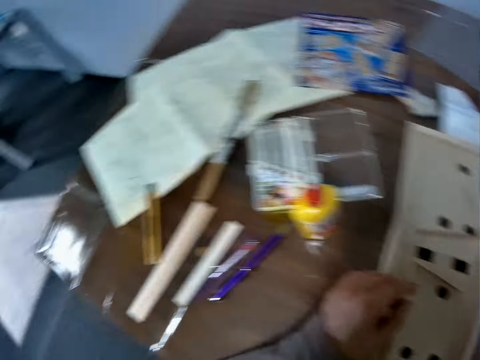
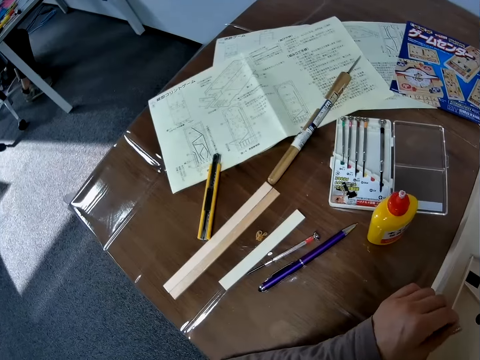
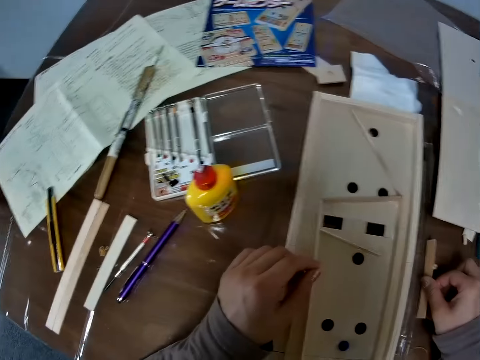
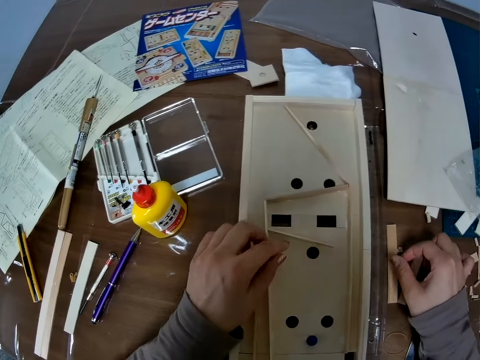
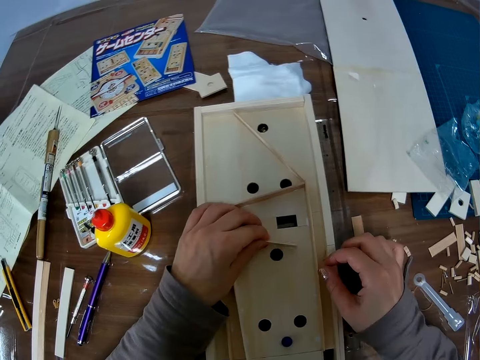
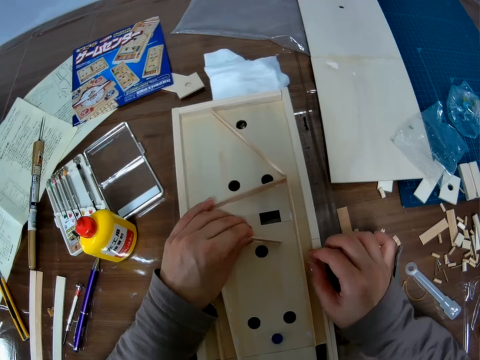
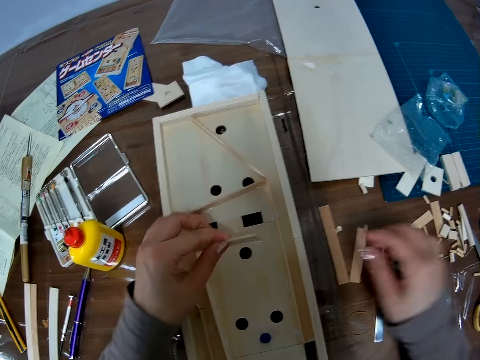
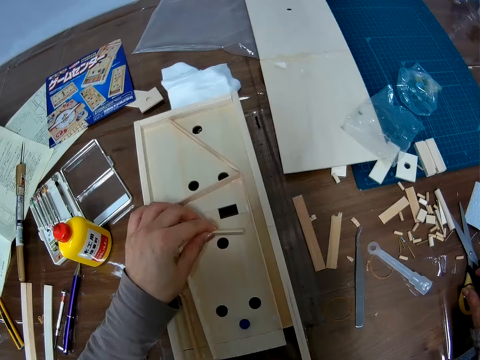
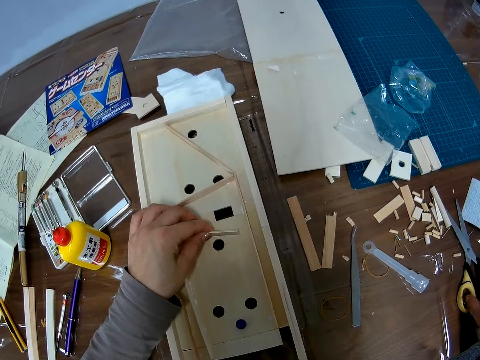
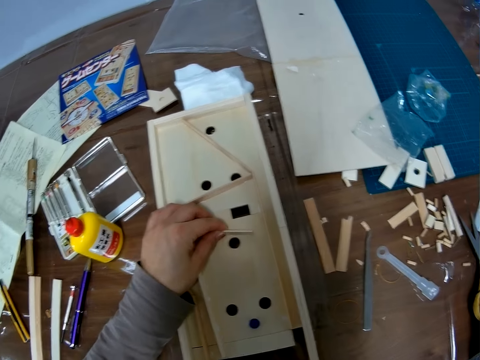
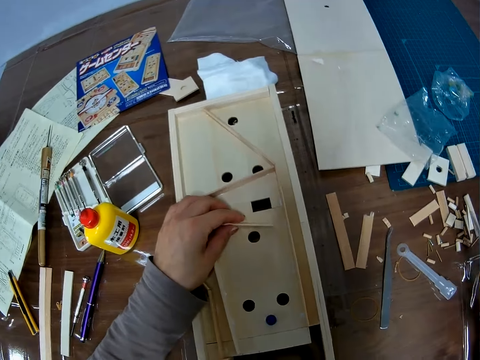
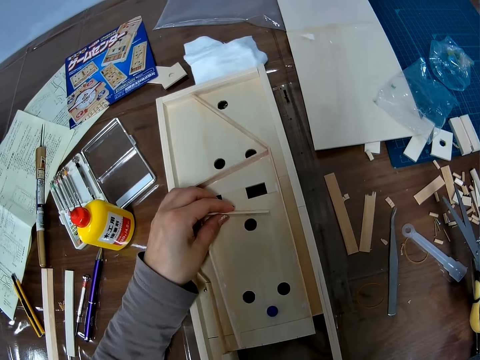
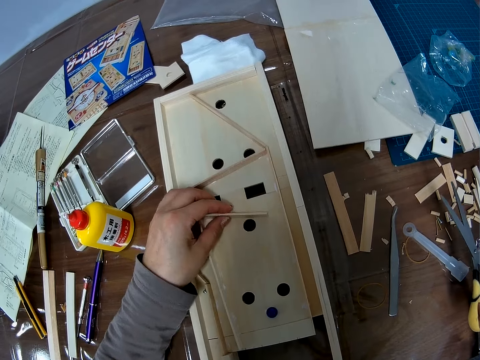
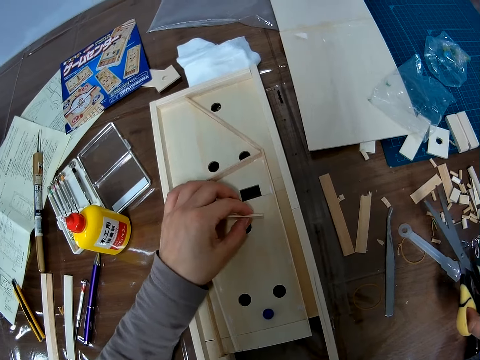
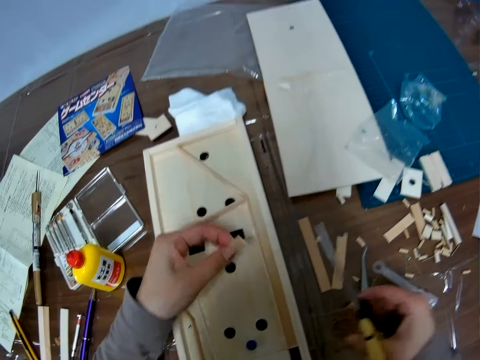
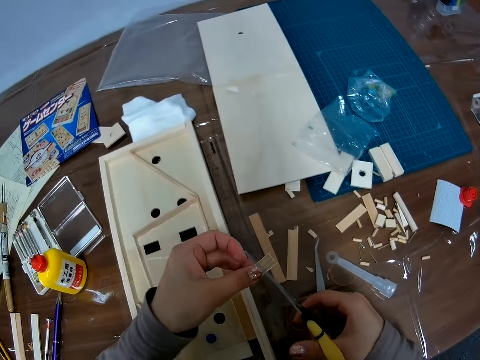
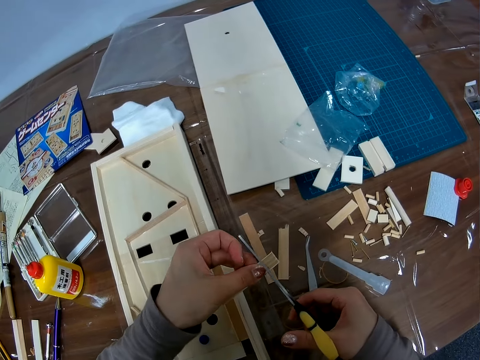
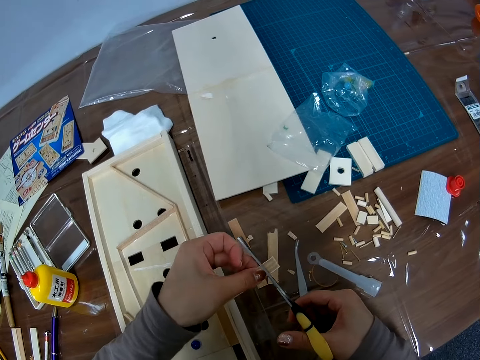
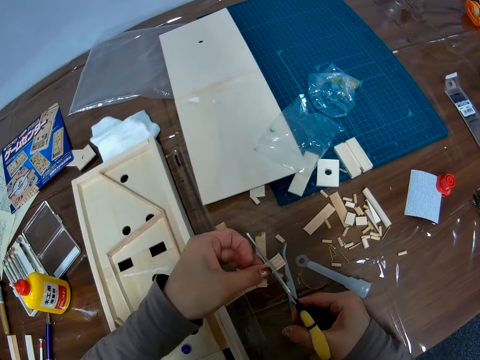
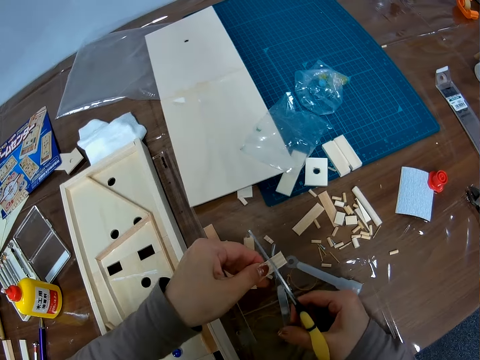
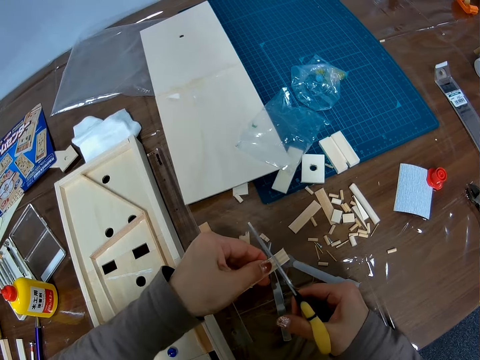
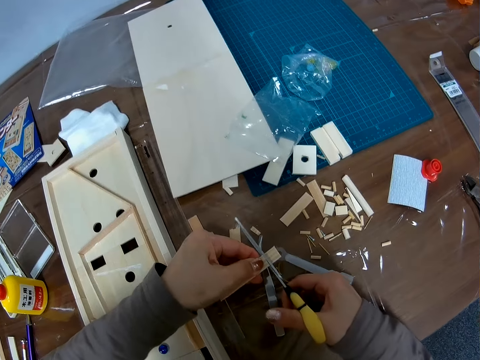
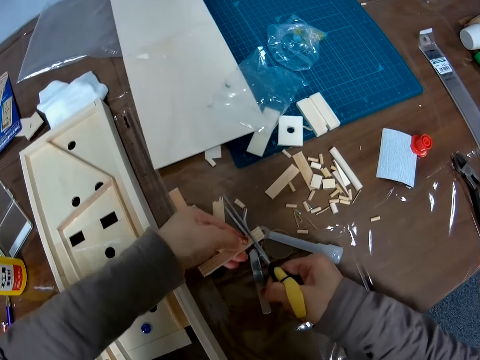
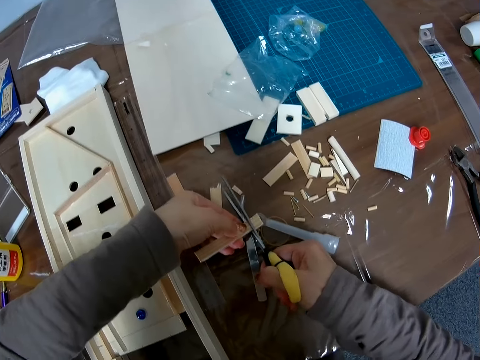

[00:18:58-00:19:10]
The camera wearer moves the wooden block. They look at the illustration paper, and look at the wooden pinball machine. They put the piece of wood on the table. They pick up the scissors from the table. They pick up another piece of wood in the wooden craft. They cut the piece of wood with the scissors.

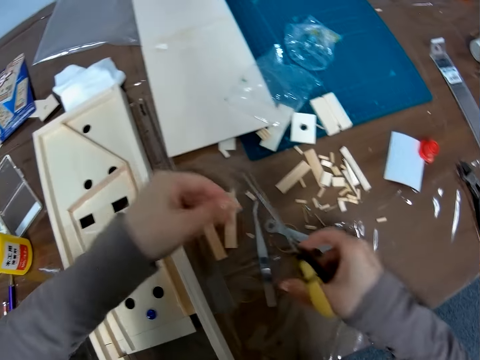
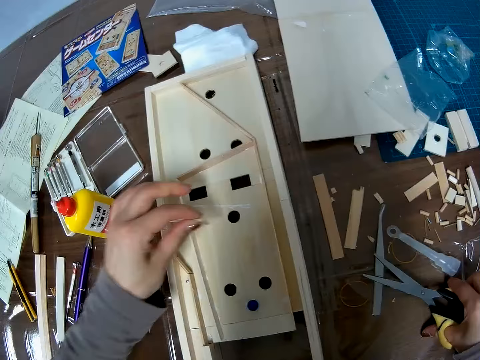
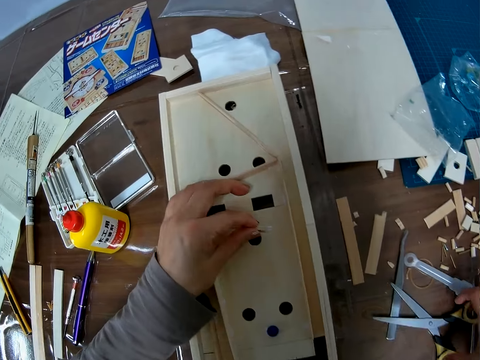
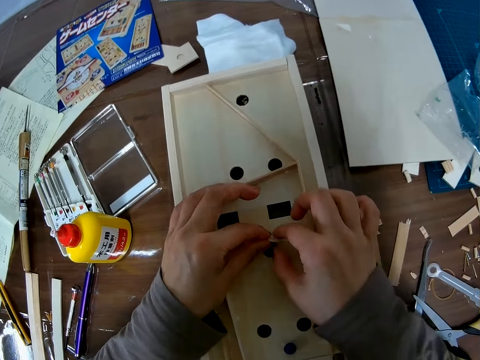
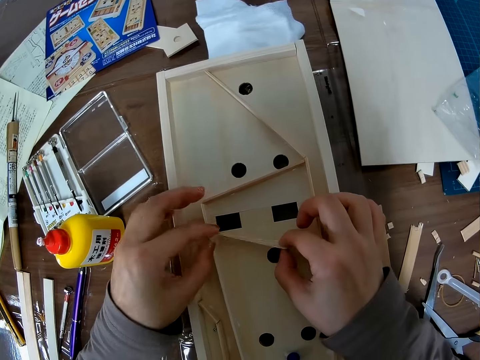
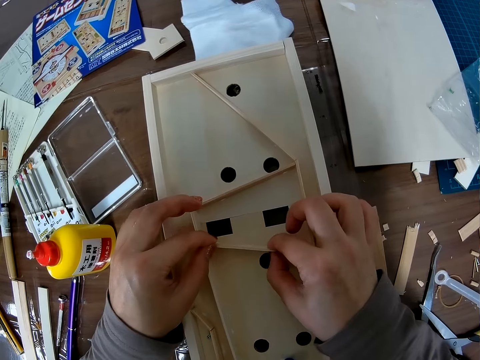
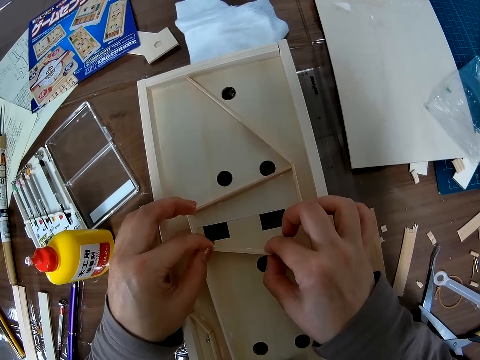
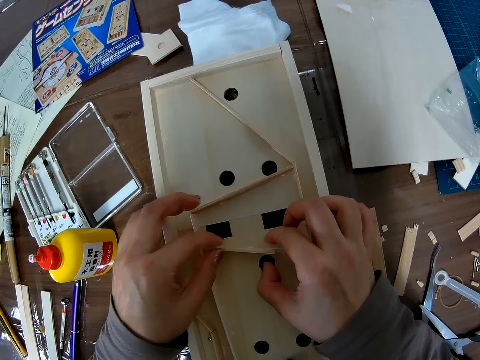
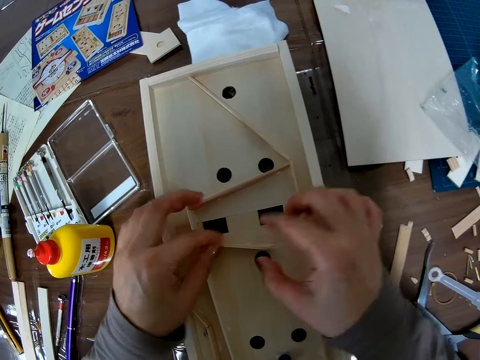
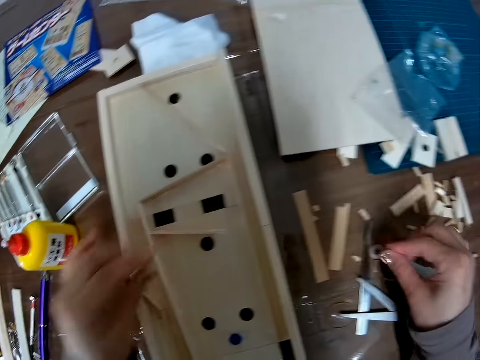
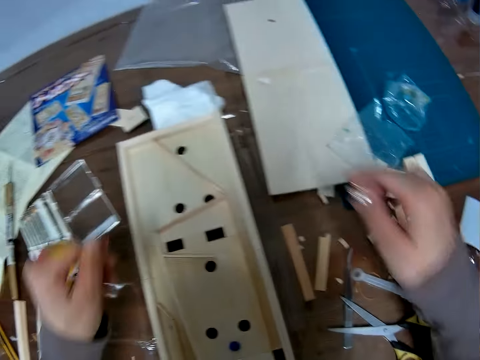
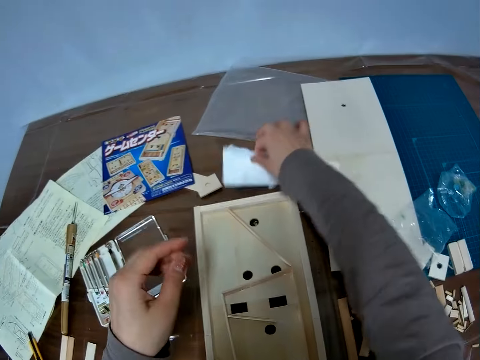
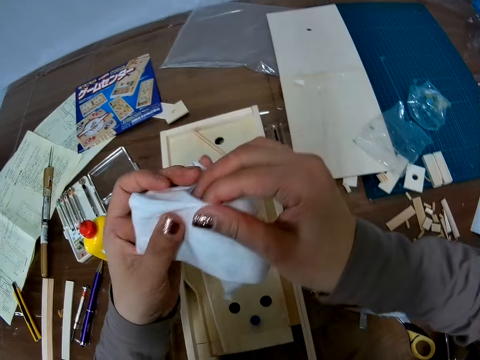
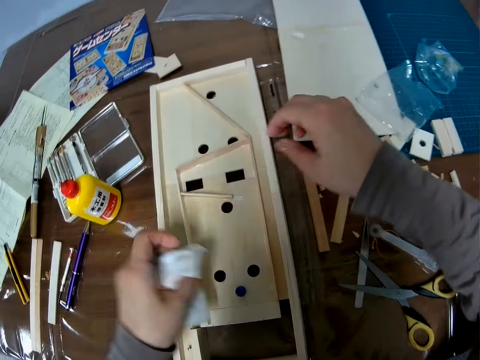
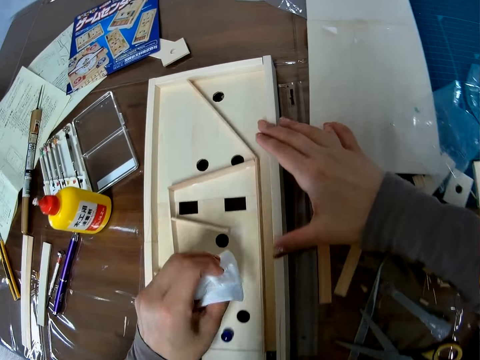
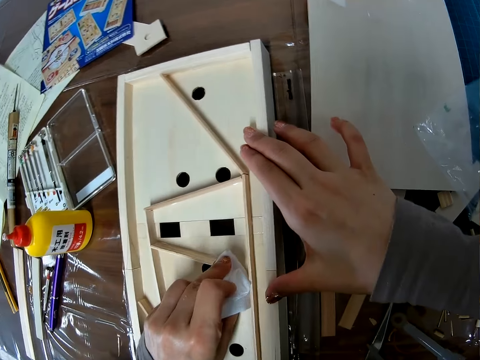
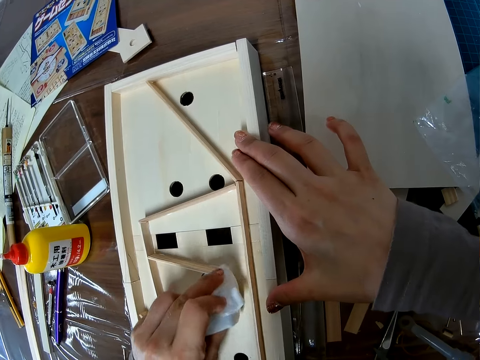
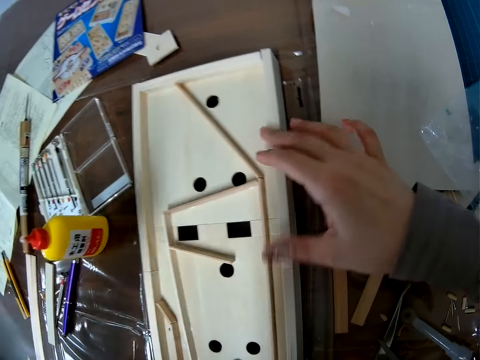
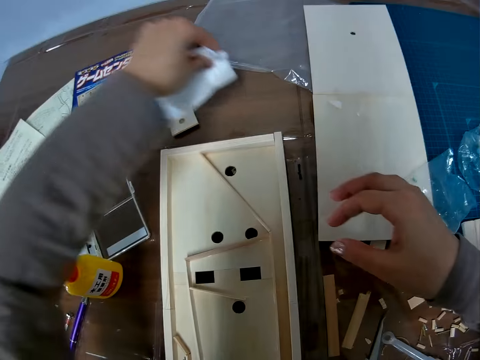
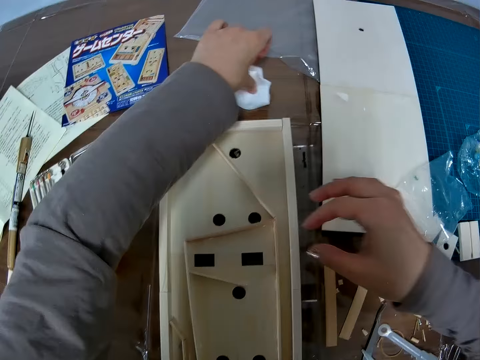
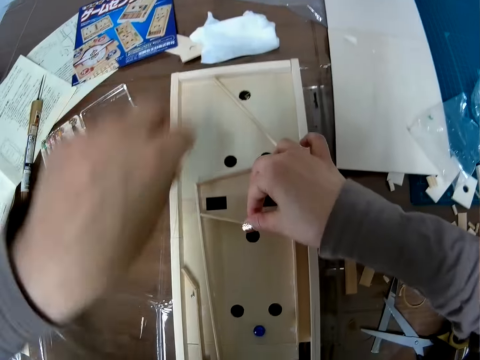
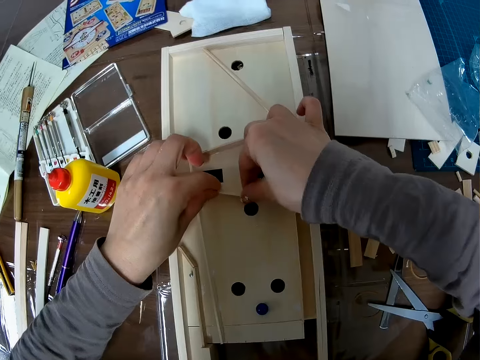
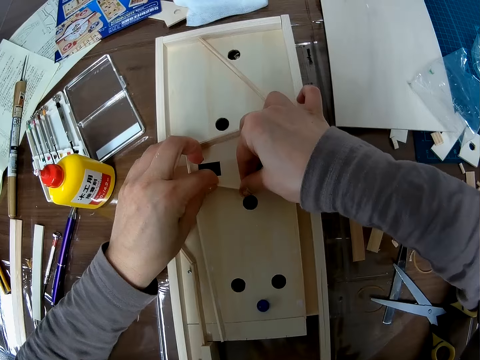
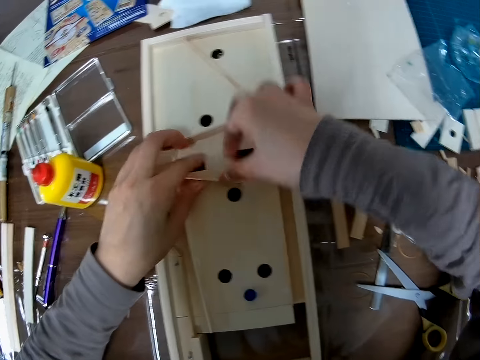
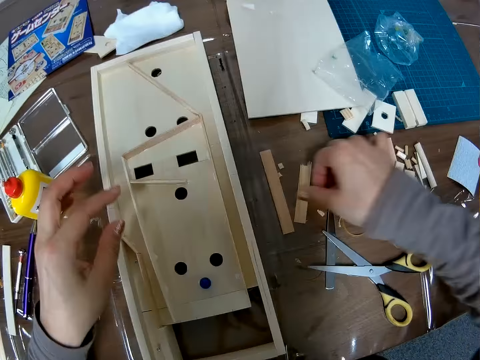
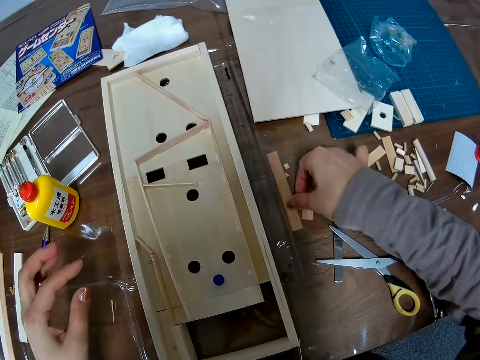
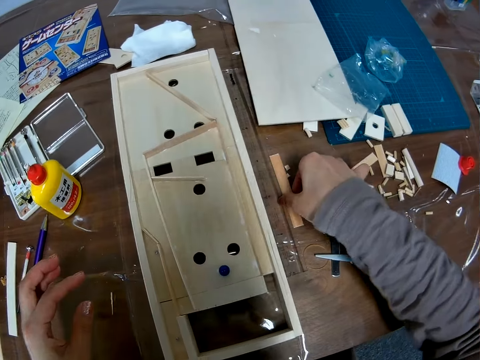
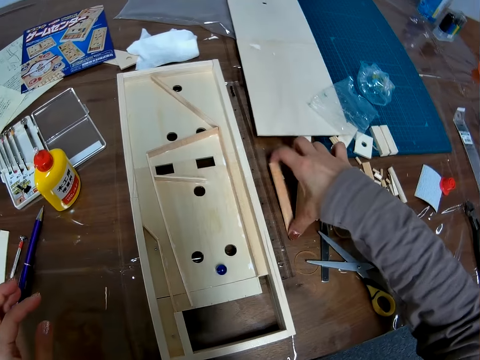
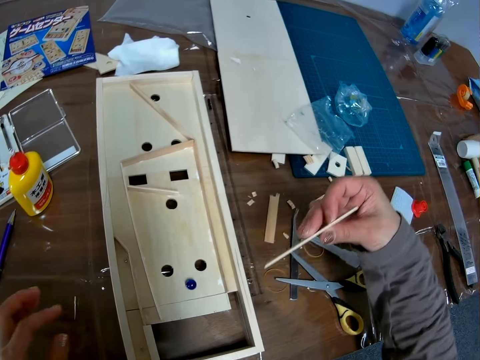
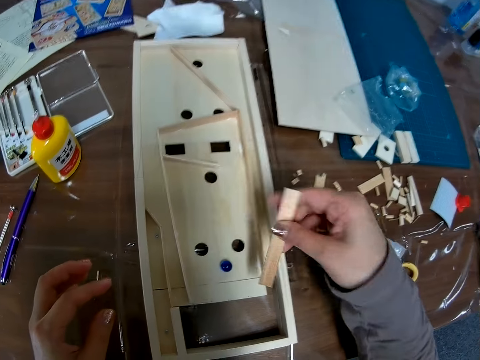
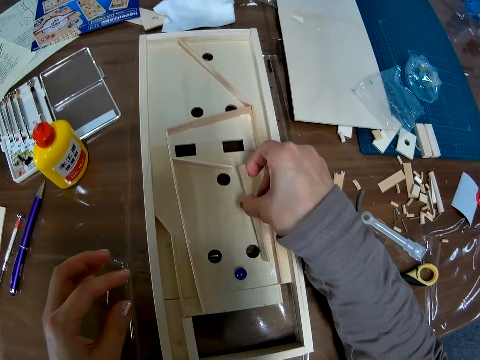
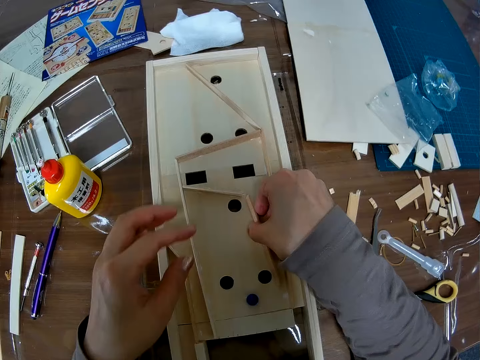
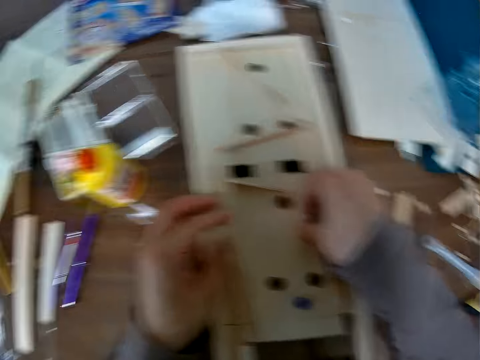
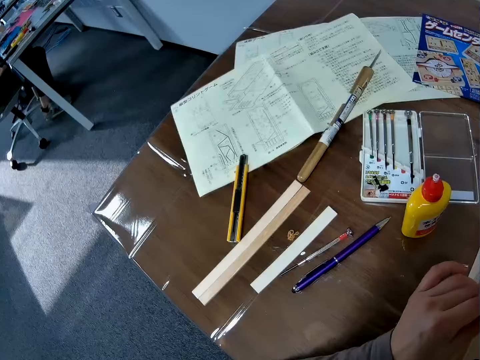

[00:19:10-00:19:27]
The camera wearer places the scissors on the table. She holds the wooden block. She holds the wooden block with both hands. She fixes the wooden block in the wooden craft. She picks up a piece of cloth or tissue paper from the table. She wipes her hand with the piece of cloth, and wipes the tabletop of the wooden pinball machine with the tissue paper. She places the piece of cloth on the table. She fixes the wooden block on the wooden pinball machine. She picks up another piece of wood on the table. She fixes the wooden block on the wooden pinball machine. She looks at the illustration paper.
